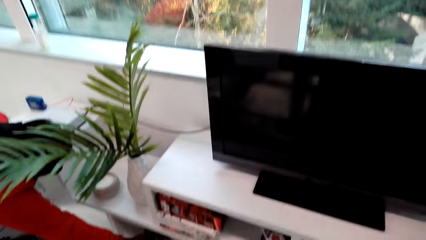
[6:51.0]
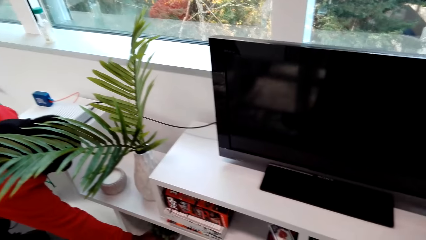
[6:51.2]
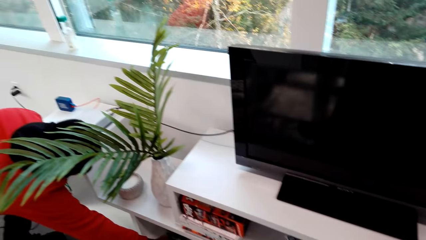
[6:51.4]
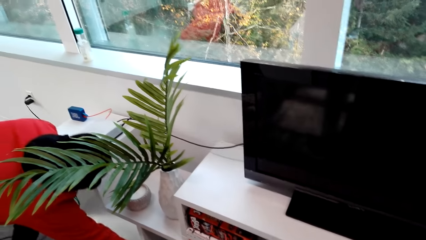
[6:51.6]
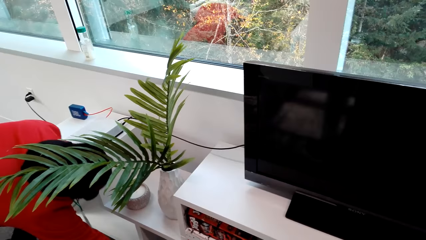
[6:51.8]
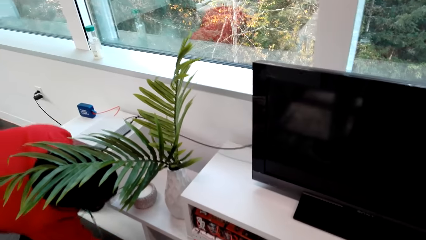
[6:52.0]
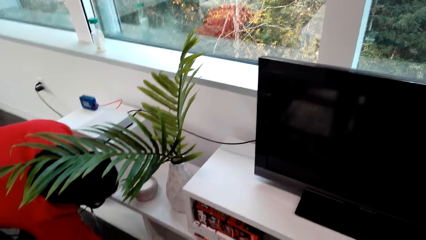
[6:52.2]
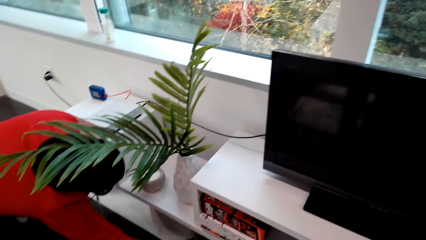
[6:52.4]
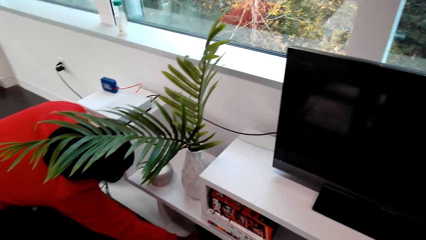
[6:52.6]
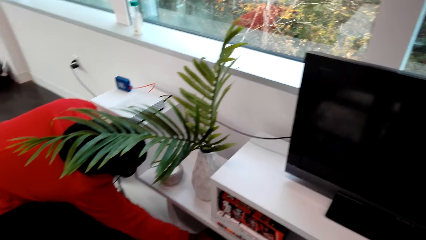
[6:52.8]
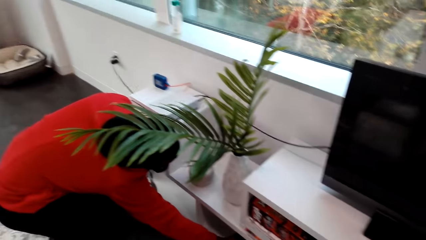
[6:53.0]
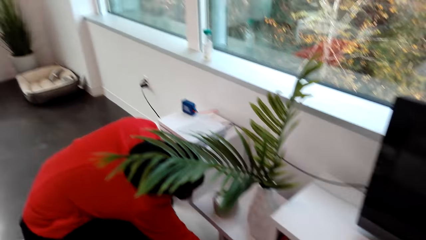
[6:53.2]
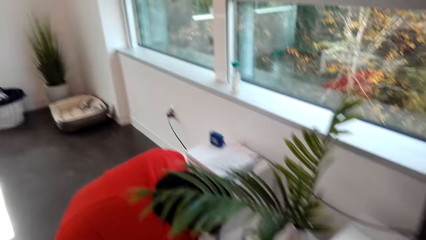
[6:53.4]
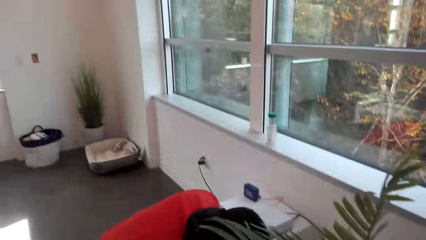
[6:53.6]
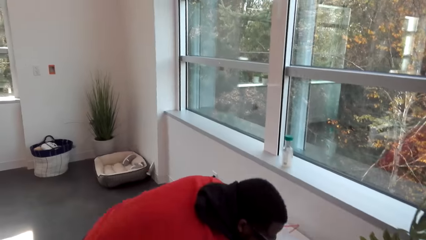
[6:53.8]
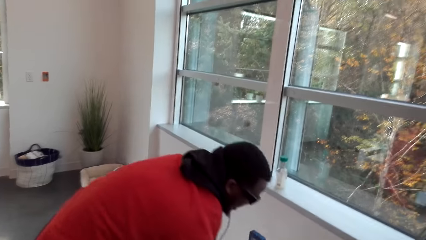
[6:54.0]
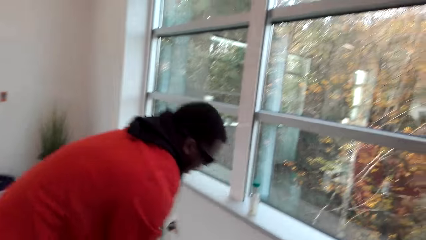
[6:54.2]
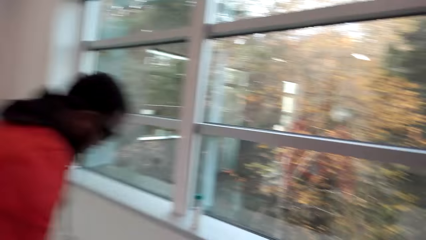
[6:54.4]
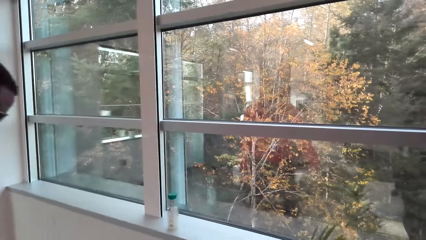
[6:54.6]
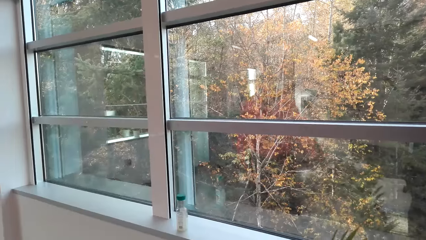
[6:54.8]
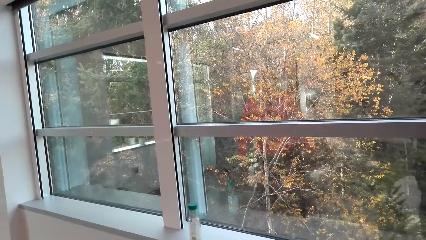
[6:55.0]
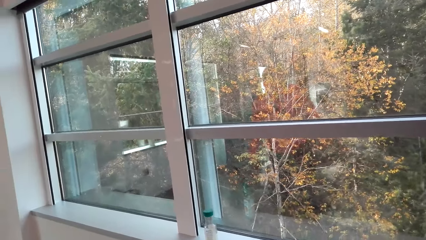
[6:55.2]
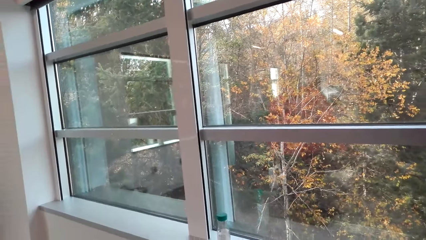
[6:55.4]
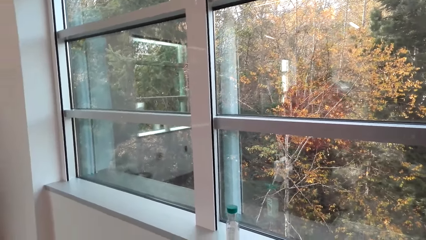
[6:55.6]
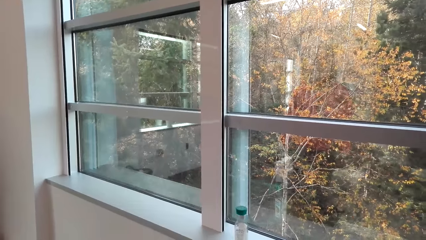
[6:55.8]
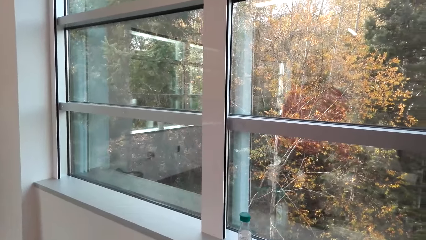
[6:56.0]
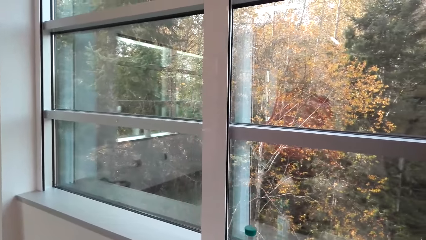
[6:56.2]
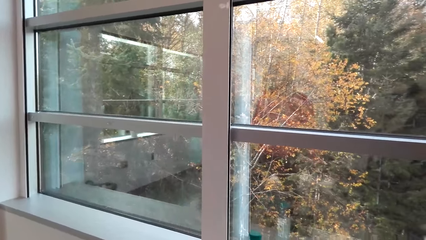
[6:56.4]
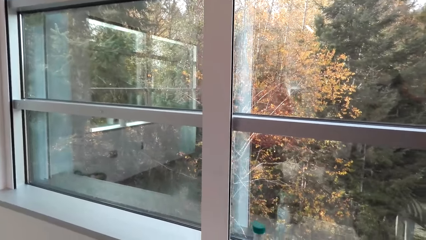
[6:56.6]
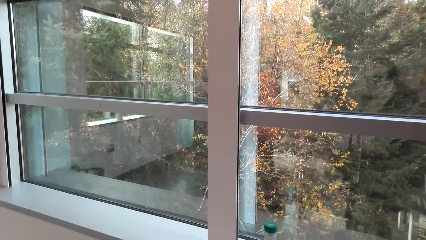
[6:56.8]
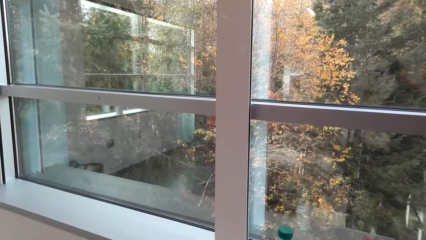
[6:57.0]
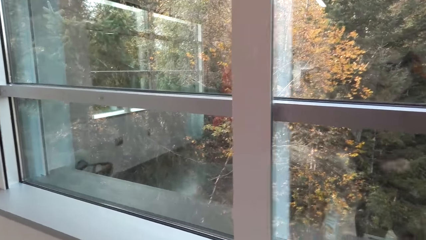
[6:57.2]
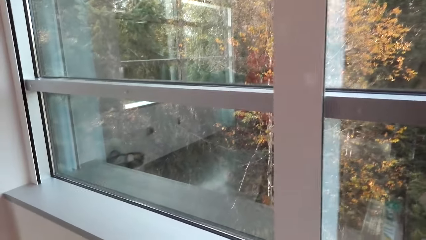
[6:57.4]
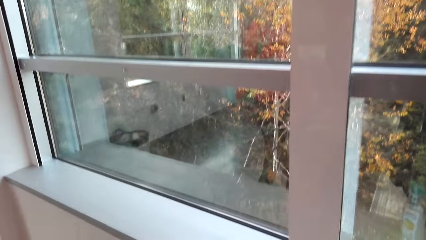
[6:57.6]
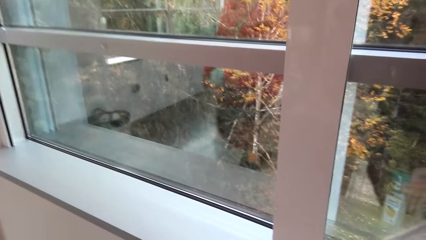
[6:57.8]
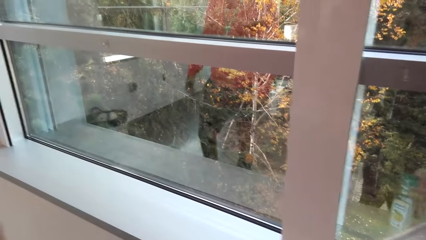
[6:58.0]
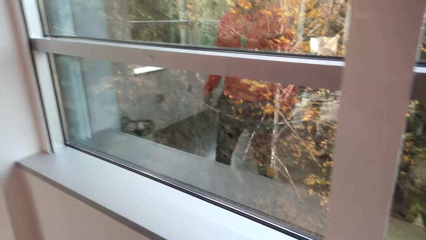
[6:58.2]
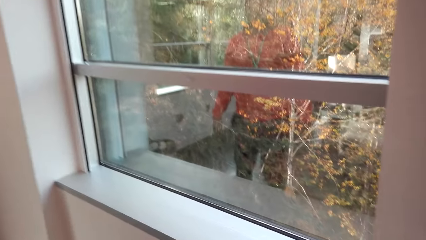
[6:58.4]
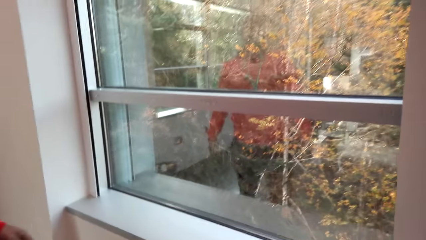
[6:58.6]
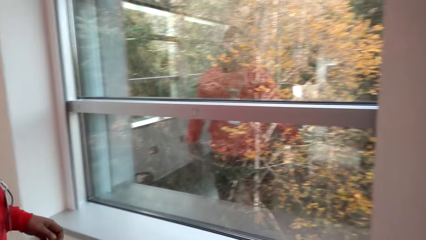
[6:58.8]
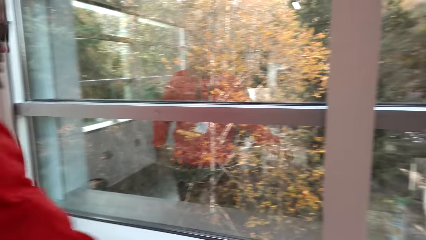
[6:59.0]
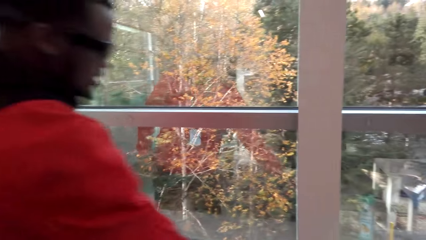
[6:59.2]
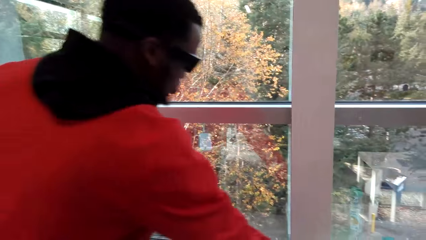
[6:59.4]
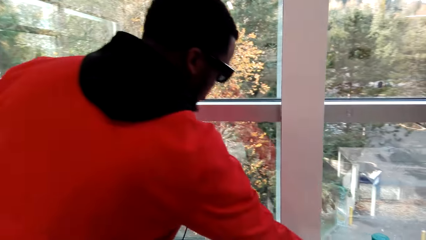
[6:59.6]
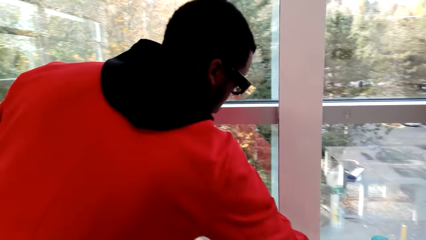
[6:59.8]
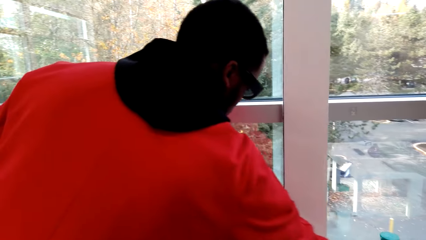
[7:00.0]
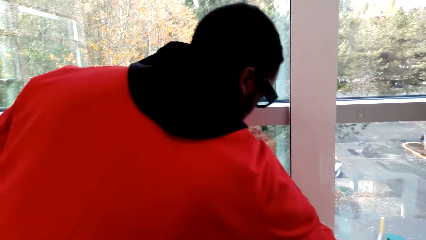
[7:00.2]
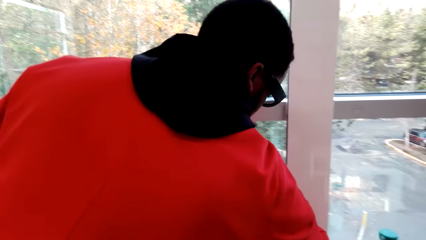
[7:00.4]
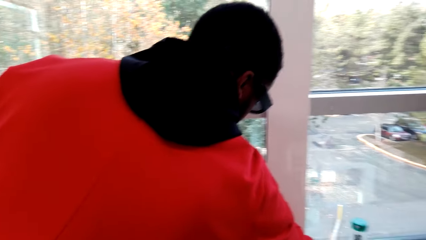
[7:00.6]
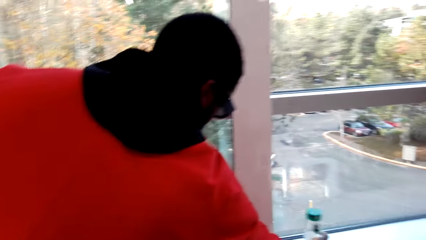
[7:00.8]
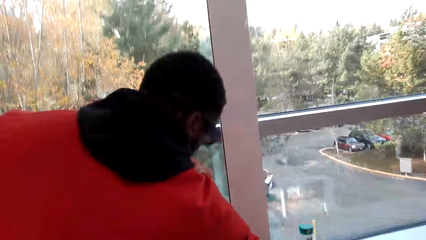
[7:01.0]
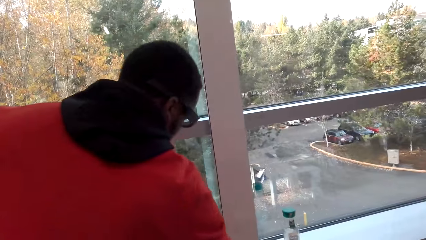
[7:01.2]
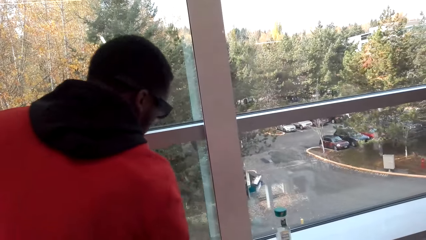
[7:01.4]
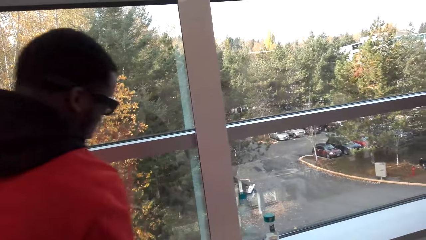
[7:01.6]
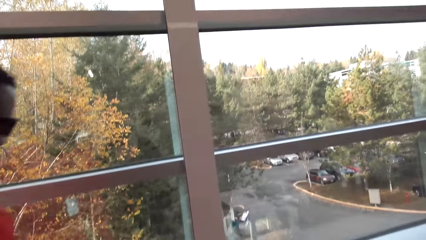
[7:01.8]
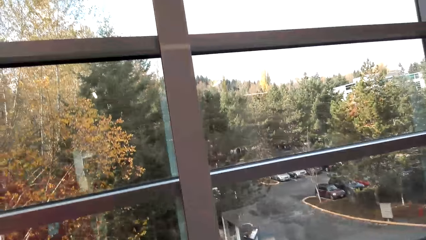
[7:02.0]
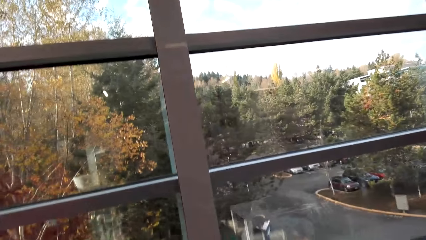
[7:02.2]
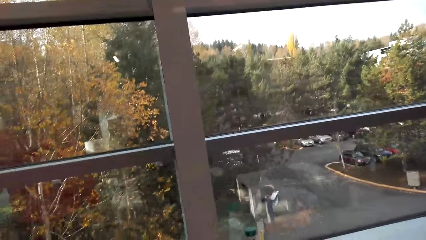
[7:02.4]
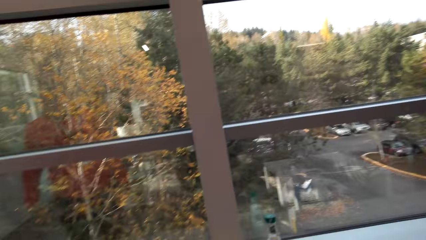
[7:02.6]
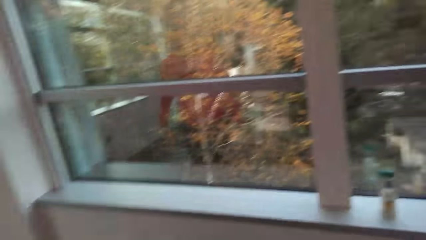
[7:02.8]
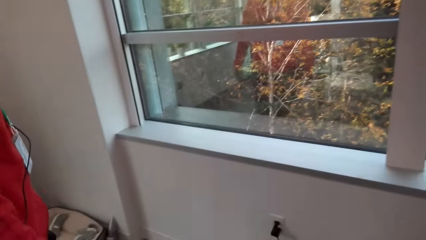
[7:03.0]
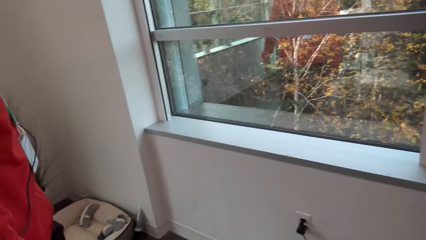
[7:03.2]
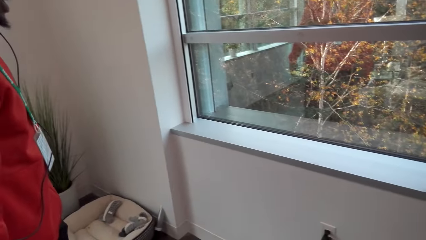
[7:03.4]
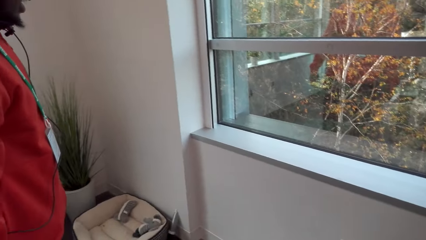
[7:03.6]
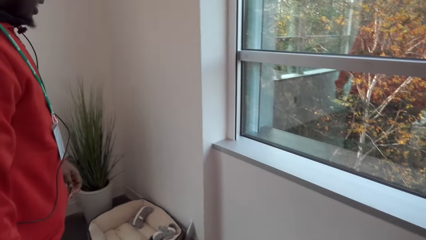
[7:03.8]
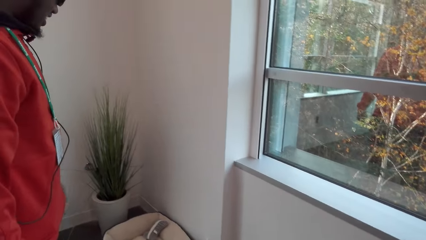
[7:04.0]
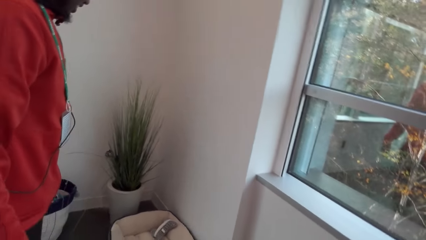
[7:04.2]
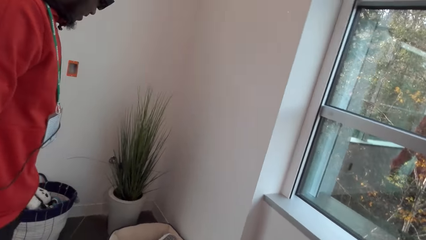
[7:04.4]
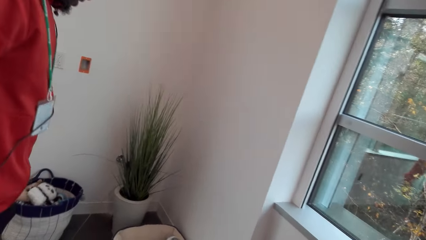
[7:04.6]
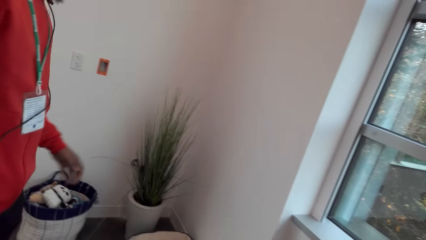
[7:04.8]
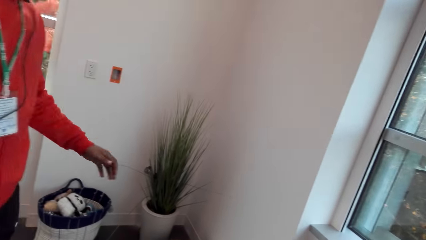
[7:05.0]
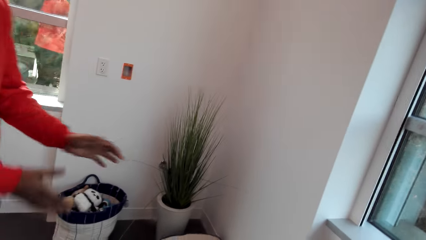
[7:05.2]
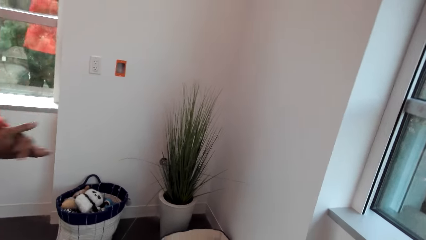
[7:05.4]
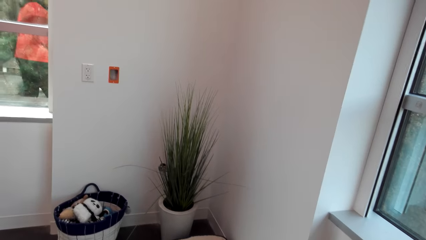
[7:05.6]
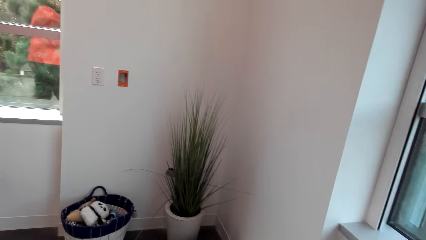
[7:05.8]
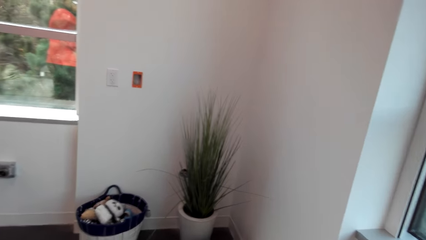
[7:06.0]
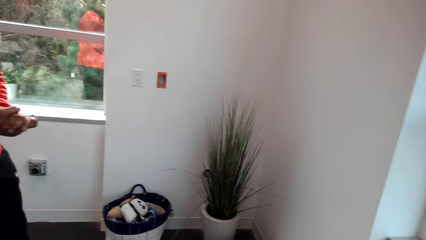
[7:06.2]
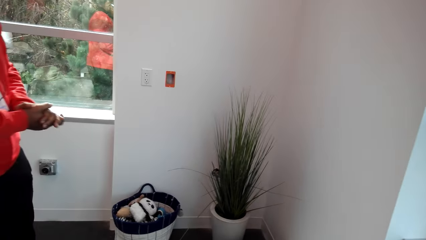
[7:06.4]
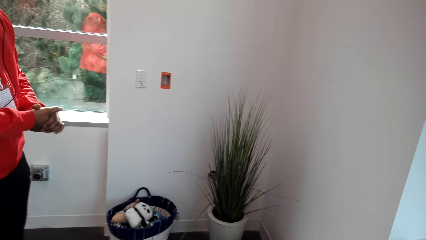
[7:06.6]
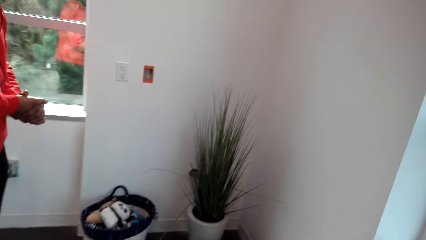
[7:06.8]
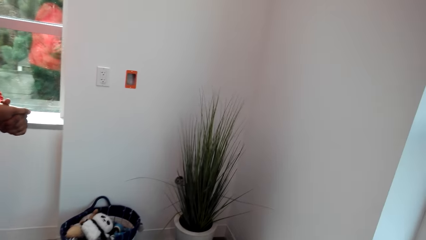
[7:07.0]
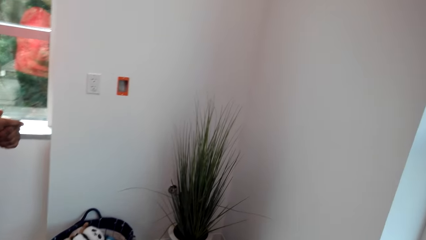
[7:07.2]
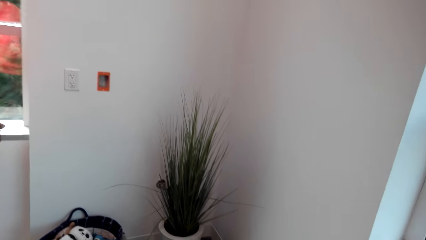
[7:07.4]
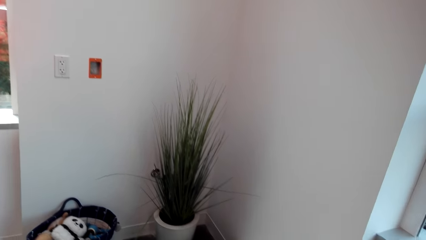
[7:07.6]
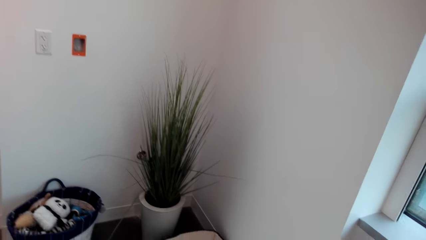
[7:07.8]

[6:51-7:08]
The camera wearer laughs. A man gets up. The camera wearer talks with the man. The man talks. The man puts hands together.
